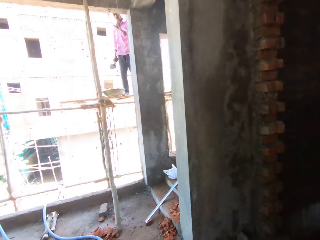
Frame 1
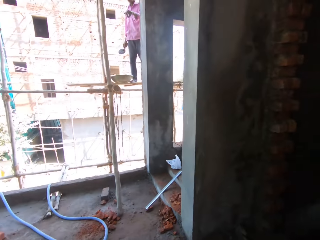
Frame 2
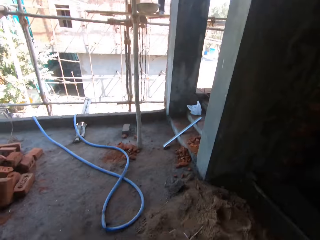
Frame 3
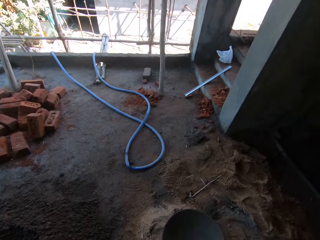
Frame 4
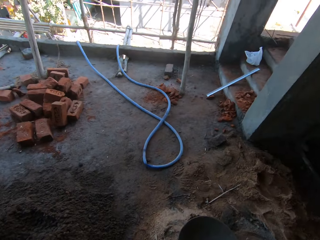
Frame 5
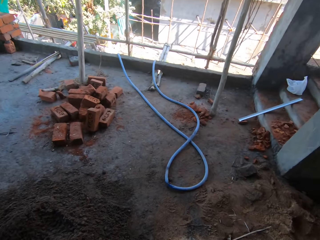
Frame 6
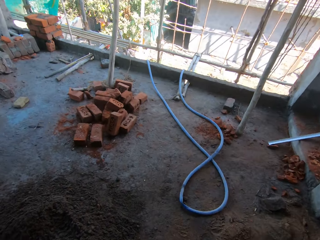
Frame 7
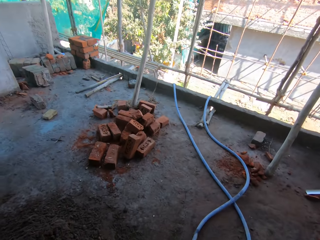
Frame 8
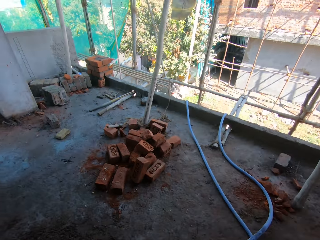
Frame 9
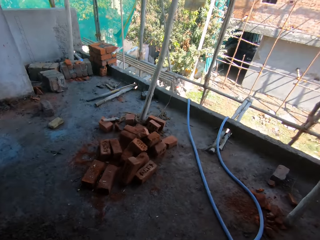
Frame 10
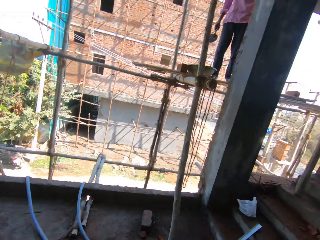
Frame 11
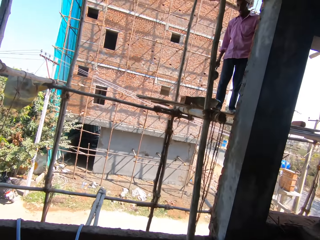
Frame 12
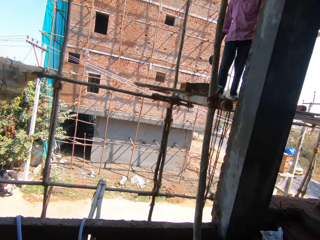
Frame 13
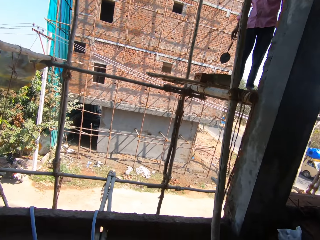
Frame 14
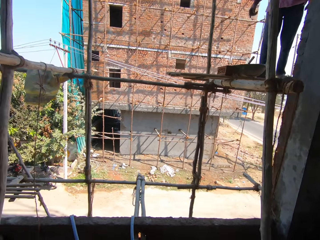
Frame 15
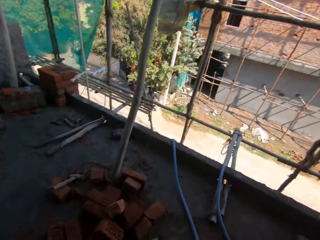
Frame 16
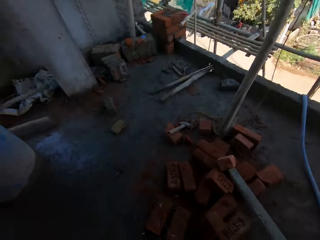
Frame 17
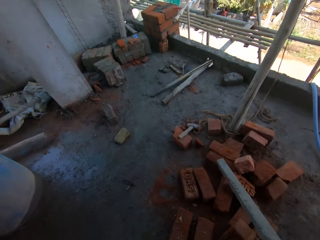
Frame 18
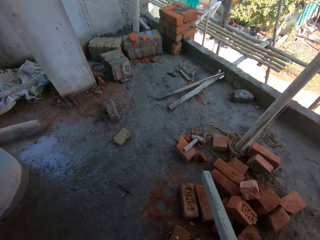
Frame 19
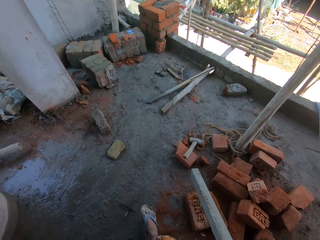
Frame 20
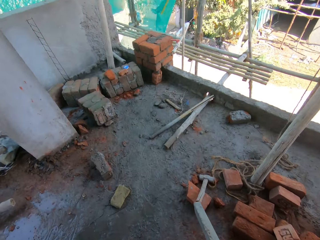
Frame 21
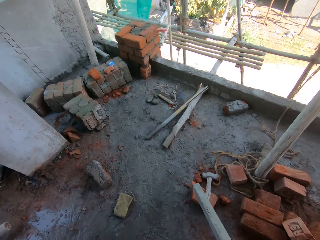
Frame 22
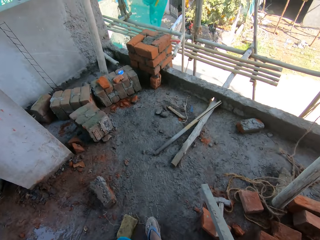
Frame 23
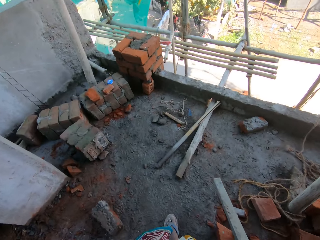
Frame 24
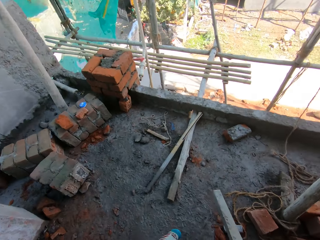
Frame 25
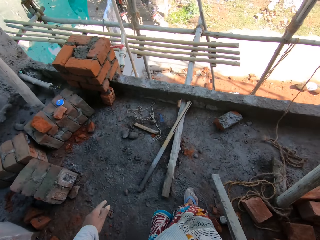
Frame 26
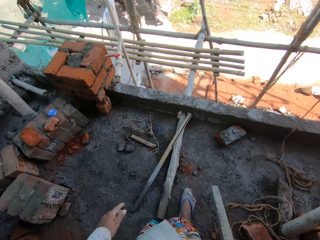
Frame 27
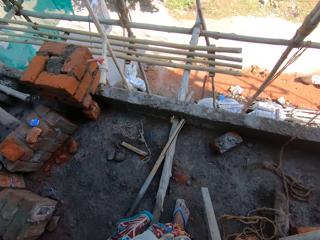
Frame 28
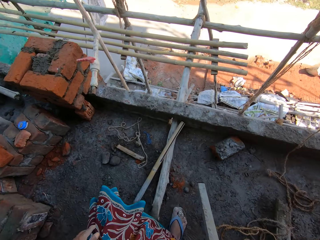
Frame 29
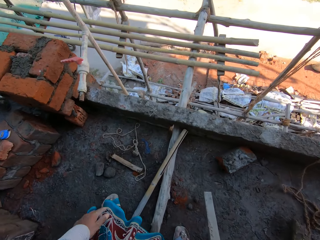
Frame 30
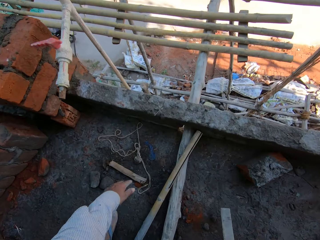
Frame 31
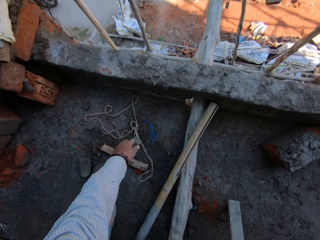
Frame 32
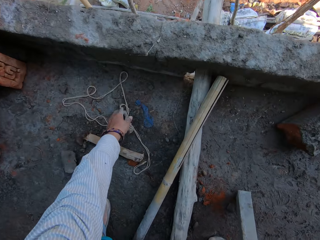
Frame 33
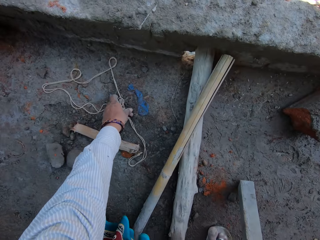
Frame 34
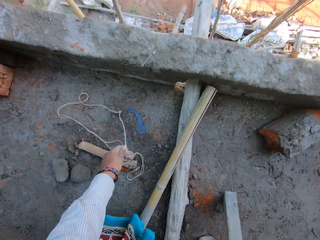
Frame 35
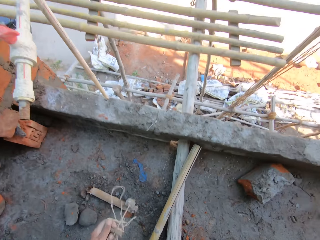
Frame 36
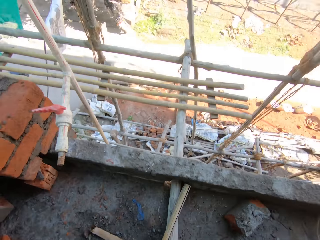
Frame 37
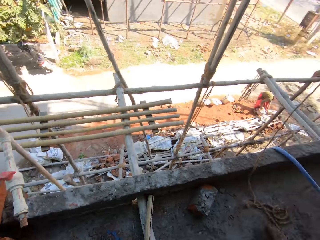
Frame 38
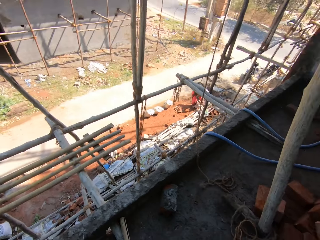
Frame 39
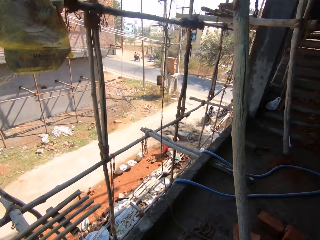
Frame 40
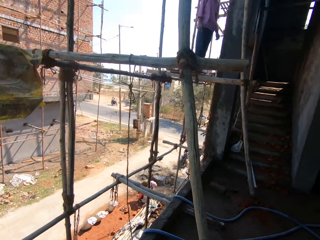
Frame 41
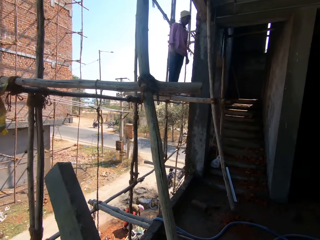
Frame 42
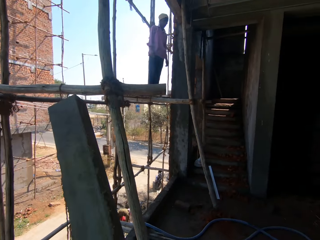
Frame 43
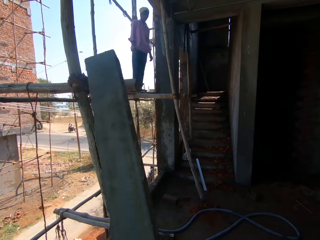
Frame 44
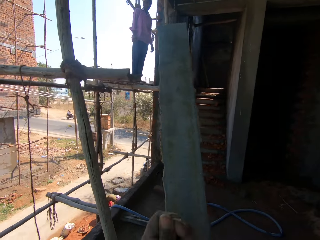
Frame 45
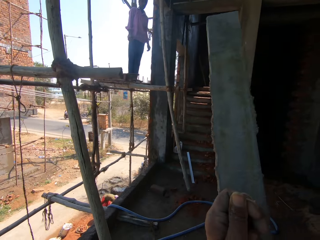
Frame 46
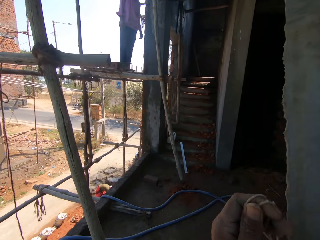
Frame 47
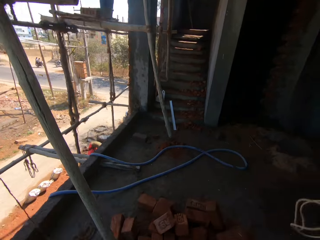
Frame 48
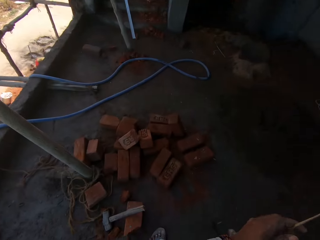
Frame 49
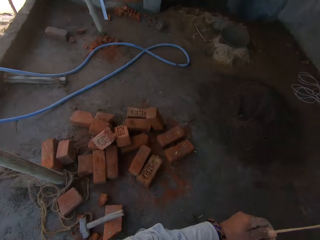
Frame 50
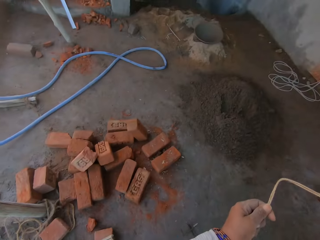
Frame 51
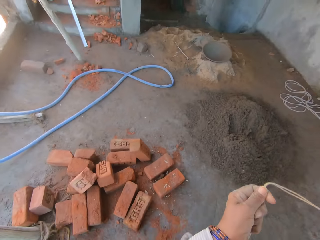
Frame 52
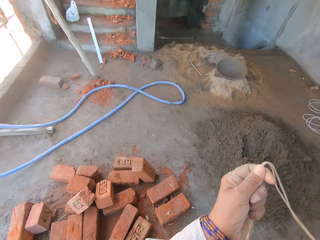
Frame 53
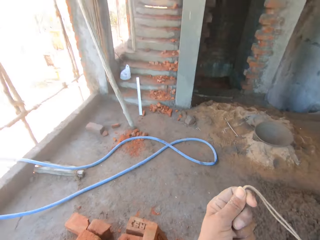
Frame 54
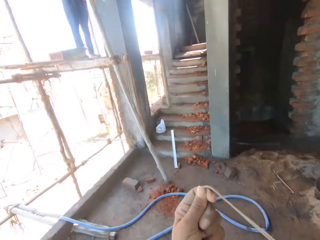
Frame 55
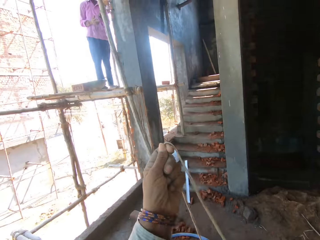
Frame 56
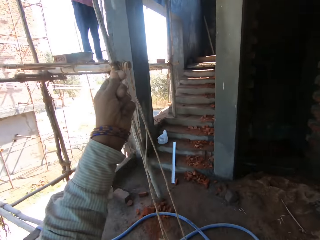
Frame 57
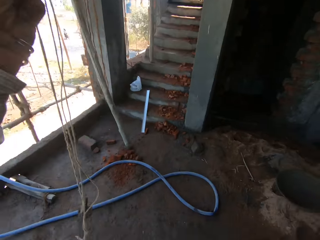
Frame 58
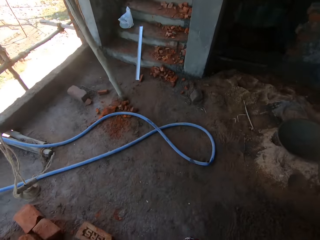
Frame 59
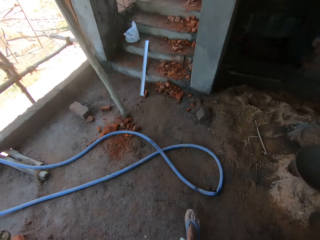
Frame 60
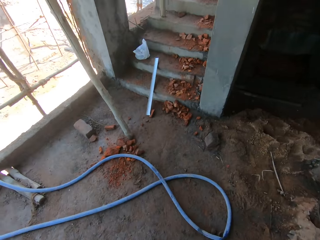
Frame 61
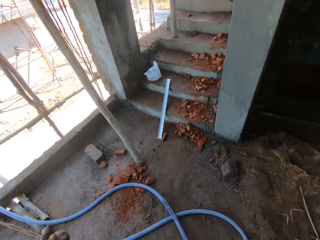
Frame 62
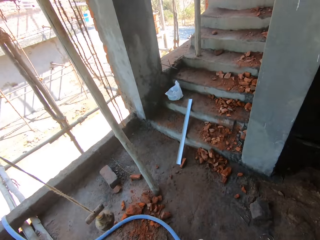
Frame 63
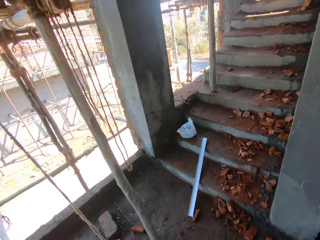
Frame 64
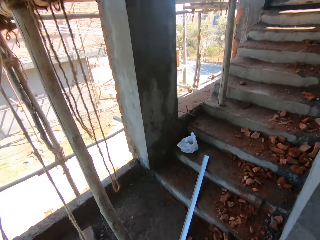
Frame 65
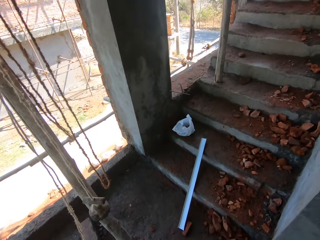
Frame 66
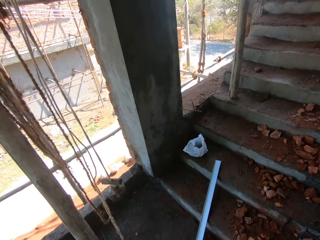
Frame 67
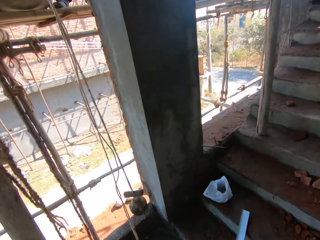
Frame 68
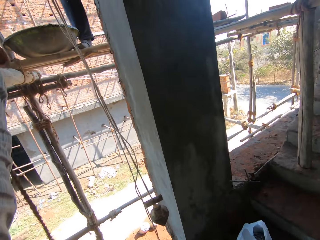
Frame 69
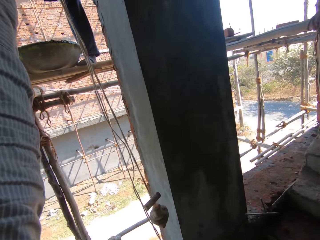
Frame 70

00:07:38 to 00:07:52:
The camera wearer looks at a man. They converse with the man and look around. The man drops a trowel. The camera wearer walks around the building. They pick up a plumb line. They converse with the man. They walk around the building and walk towards the man.

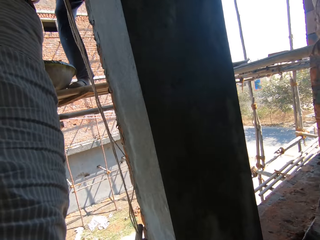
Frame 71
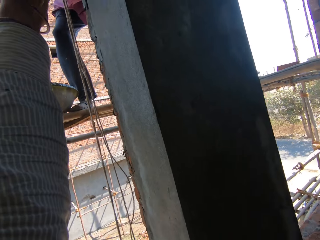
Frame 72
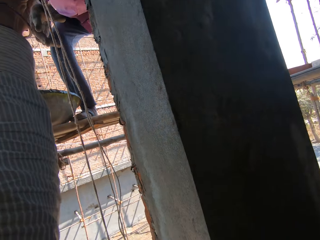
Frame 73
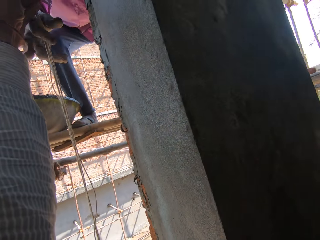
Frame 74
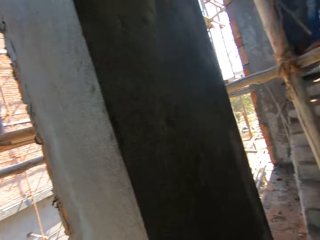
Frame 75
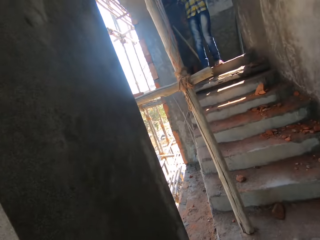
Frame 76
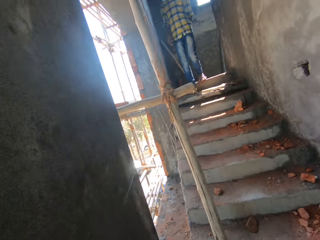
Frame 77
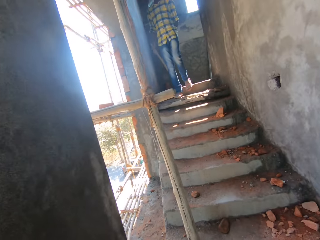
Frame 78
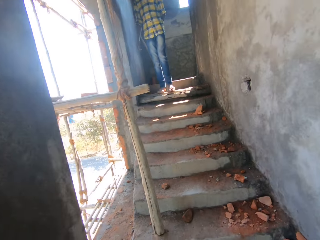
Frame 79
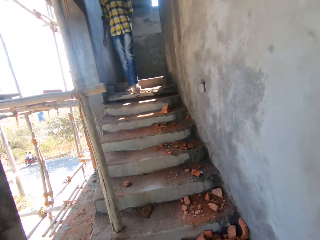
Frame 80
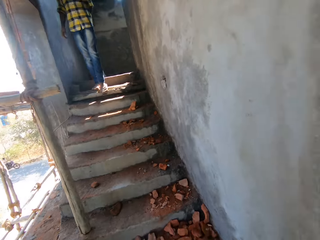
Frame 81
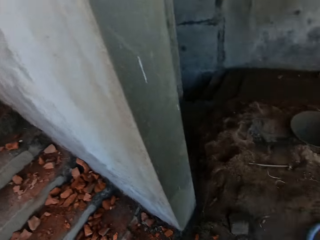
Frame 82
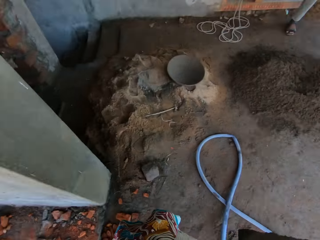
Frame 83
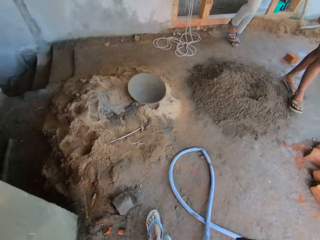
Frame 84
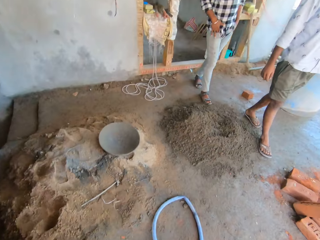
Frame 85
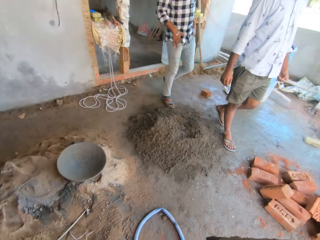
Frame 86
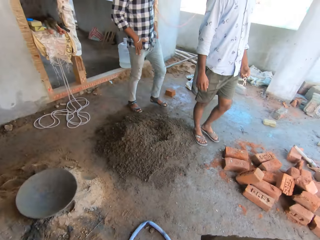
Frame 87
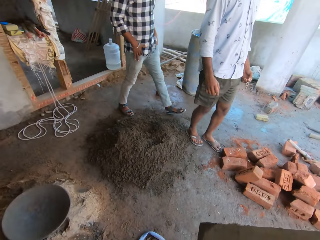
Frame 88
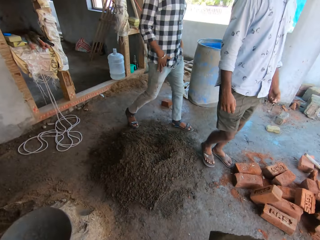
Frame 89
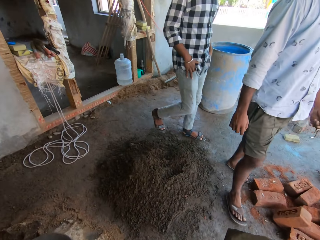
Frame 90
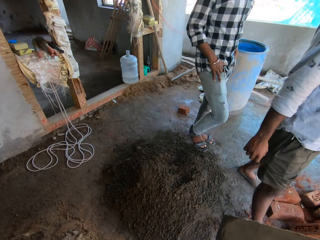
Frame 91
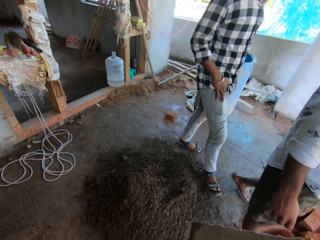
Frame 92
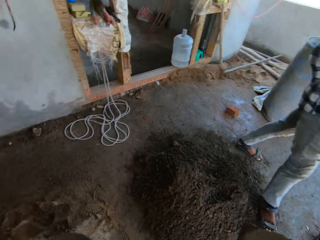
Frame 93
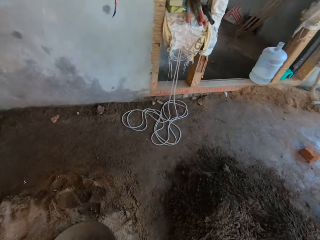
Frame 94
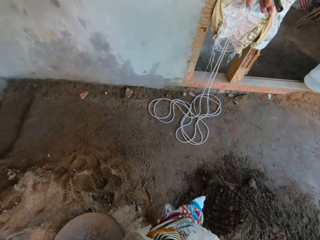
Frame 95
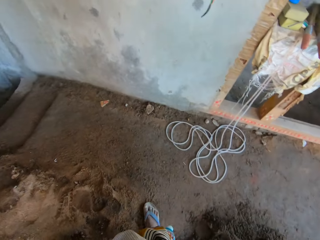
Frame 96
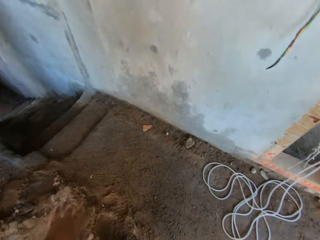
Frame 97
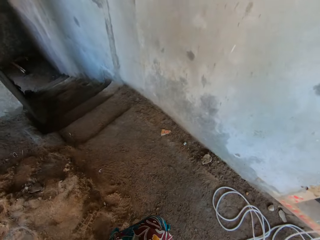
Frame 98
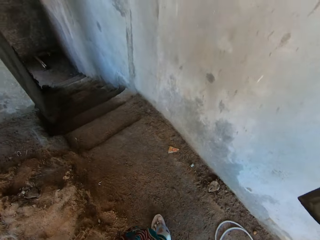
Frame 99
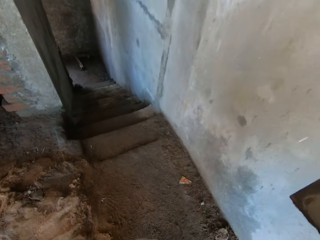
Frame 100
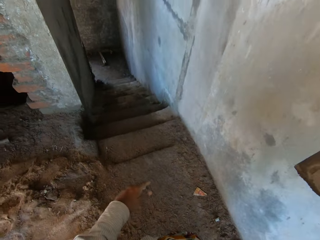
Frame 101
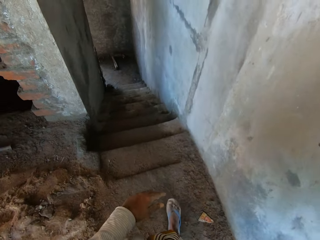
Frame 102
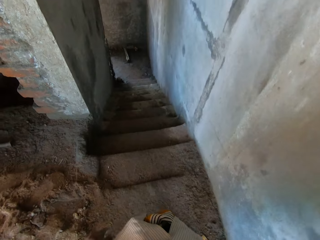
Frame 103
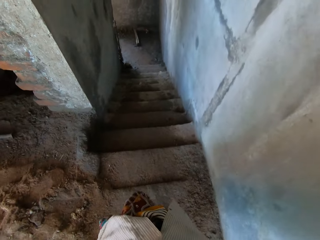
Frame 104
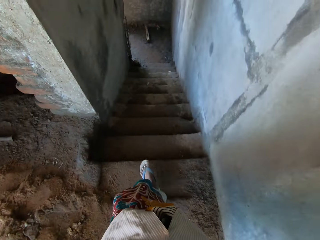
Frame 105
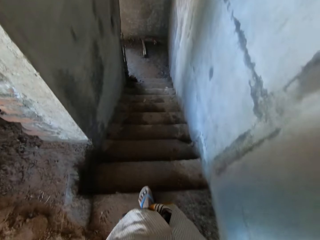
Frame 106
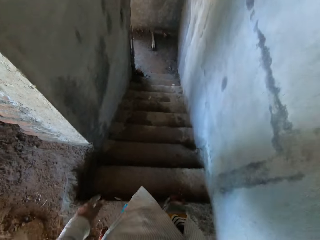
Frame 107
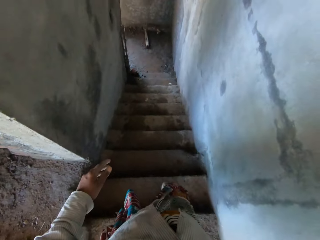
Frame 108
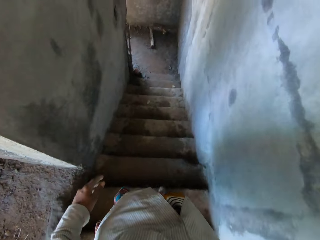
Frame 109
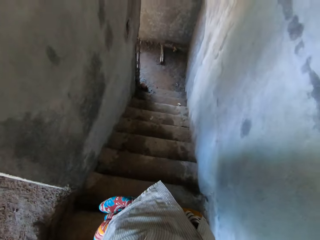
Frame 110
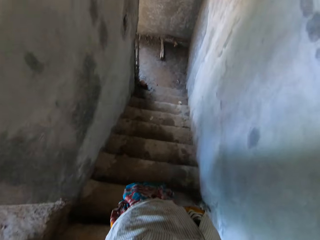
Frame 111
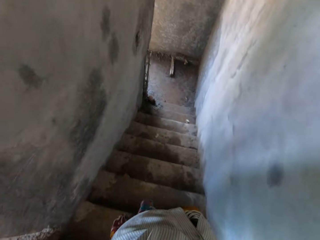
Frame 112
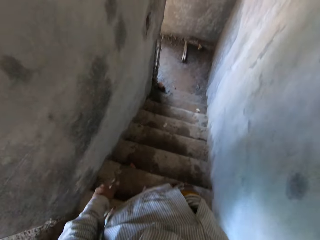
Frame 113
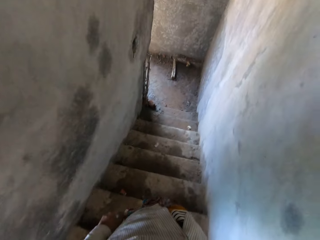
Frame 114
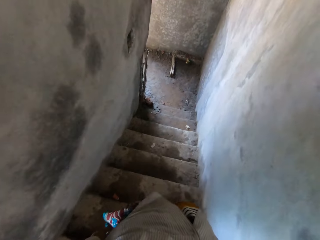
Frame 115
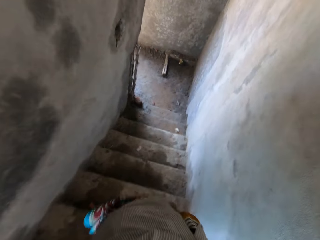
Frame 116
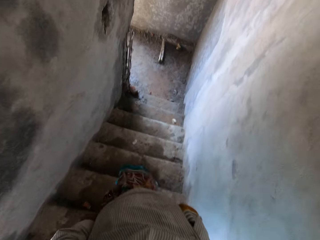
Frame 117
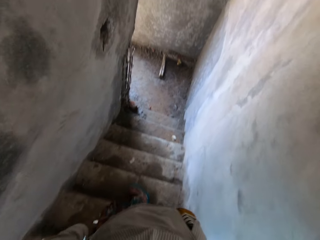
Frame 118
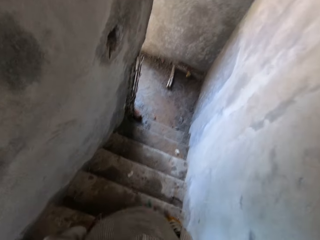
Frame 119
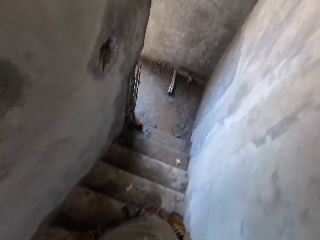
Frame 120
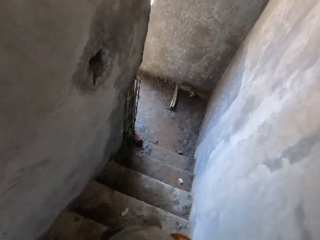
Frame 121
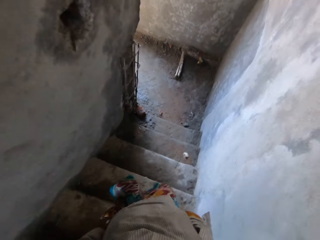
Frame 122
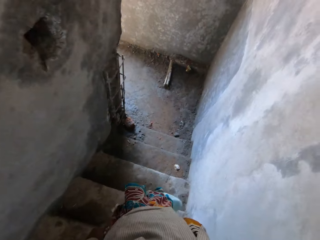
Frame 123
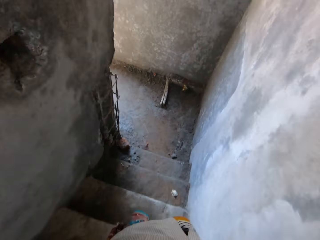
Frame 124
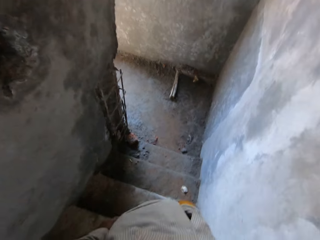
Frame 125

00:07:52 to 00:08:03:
The camera wearer gives a man a plumb line. They walk around the building. They look around. They walk down stairs.
